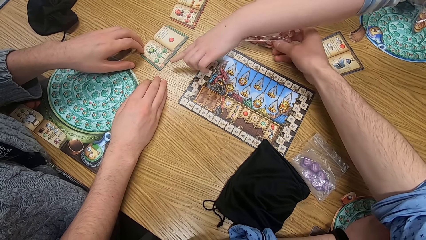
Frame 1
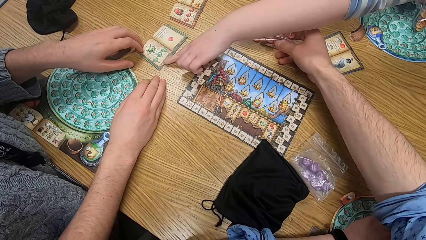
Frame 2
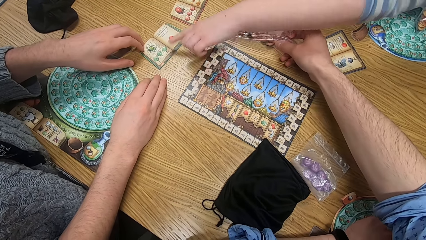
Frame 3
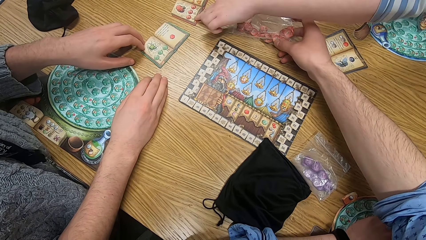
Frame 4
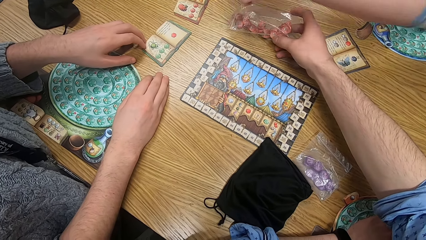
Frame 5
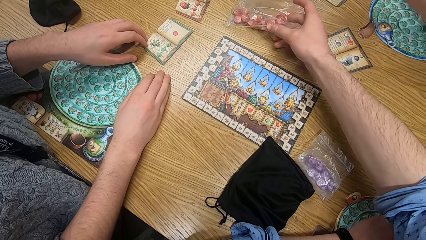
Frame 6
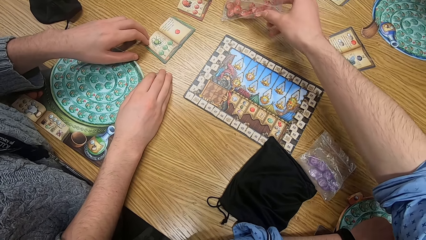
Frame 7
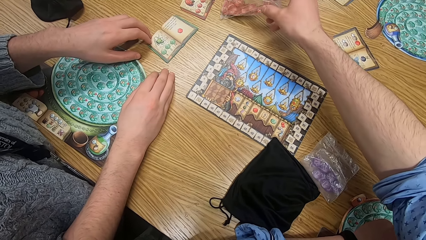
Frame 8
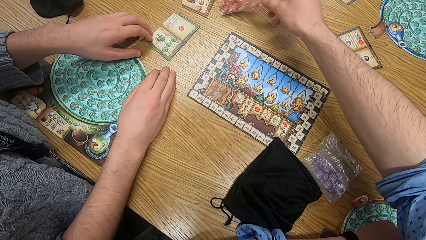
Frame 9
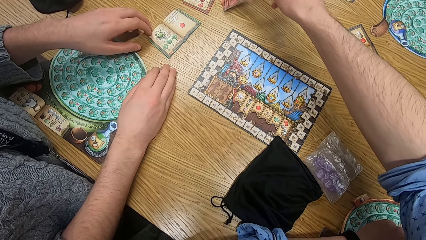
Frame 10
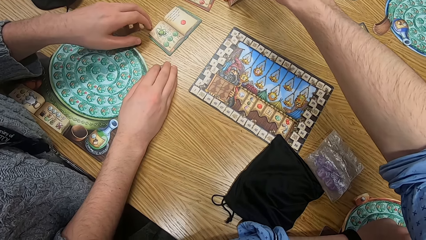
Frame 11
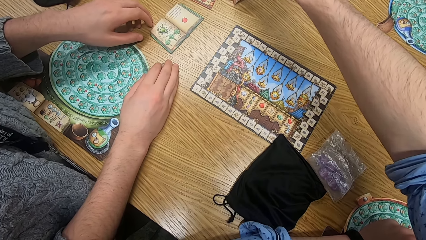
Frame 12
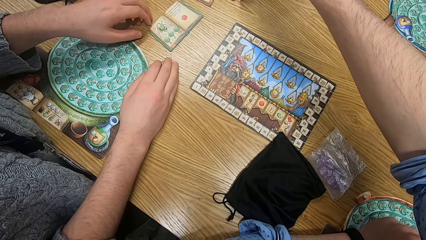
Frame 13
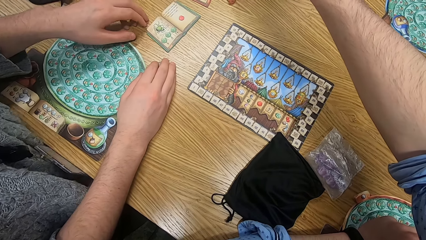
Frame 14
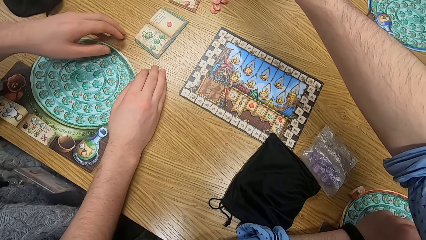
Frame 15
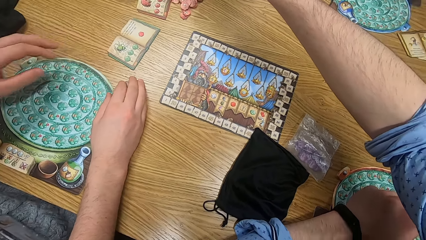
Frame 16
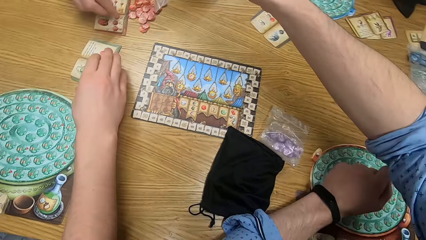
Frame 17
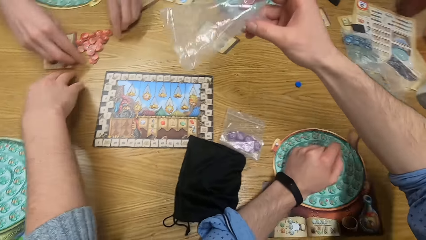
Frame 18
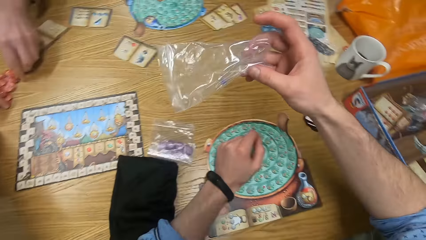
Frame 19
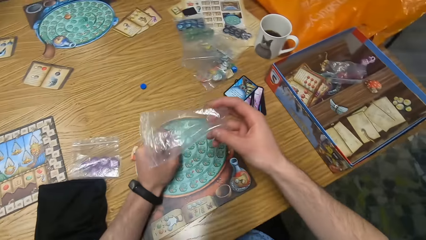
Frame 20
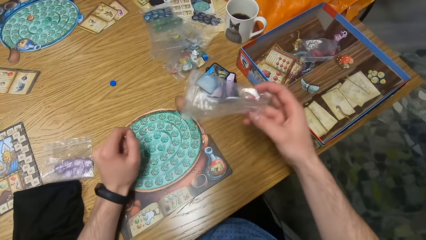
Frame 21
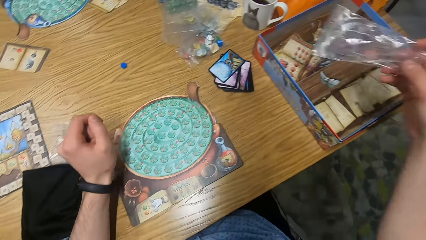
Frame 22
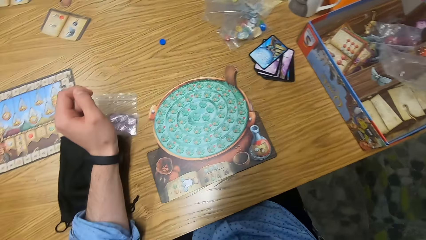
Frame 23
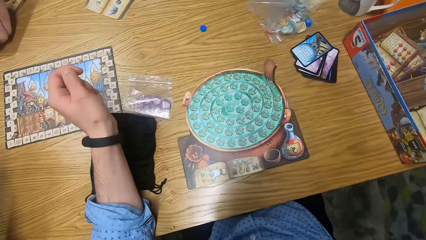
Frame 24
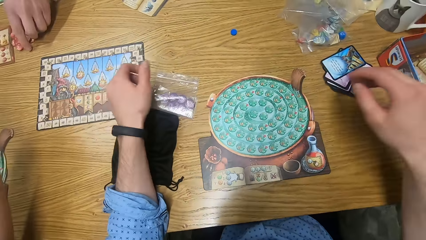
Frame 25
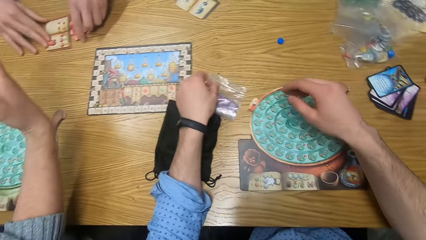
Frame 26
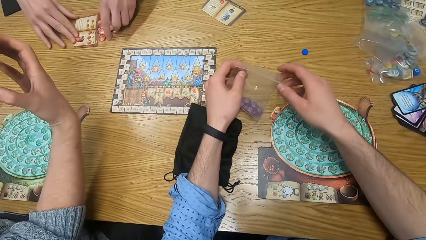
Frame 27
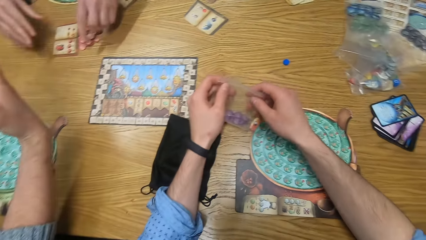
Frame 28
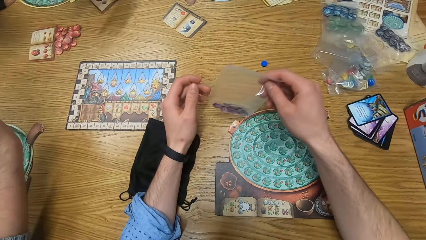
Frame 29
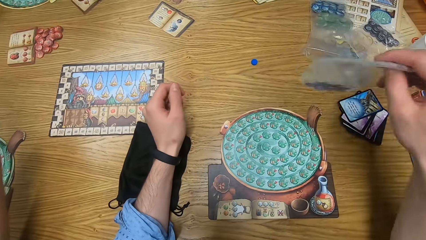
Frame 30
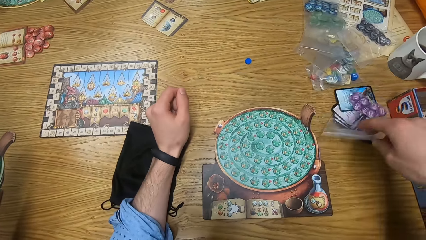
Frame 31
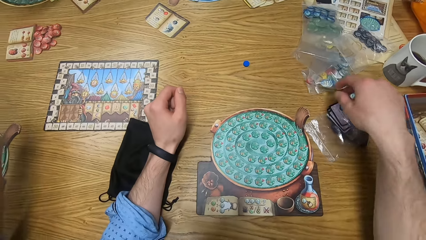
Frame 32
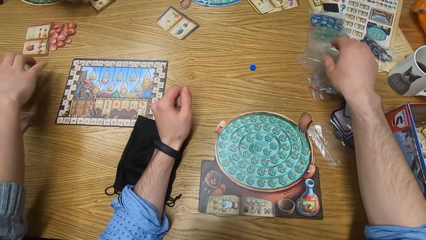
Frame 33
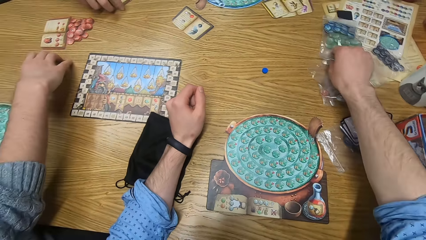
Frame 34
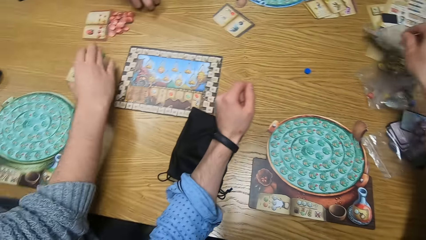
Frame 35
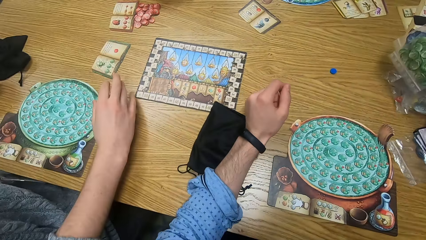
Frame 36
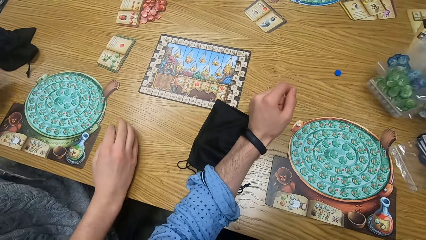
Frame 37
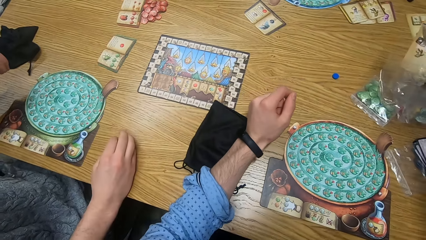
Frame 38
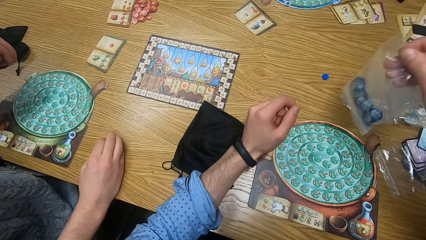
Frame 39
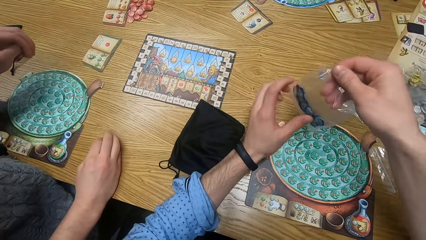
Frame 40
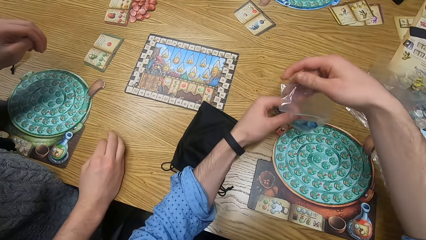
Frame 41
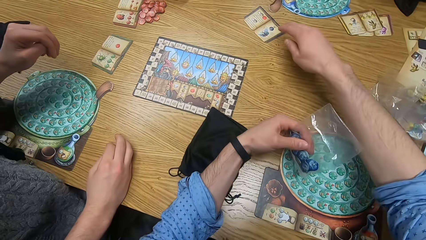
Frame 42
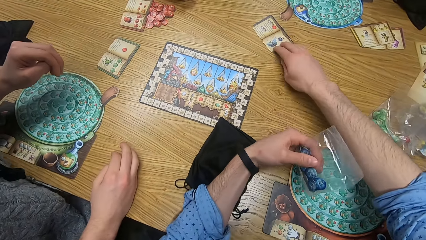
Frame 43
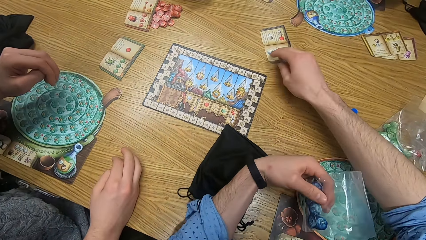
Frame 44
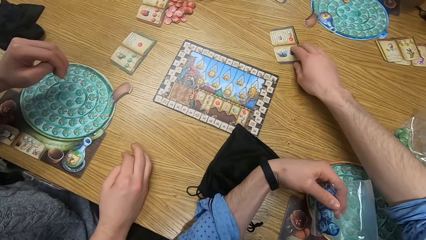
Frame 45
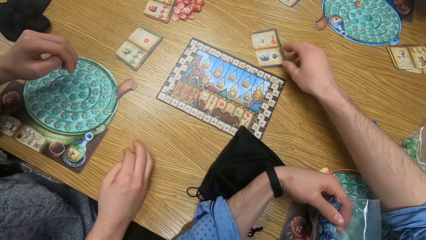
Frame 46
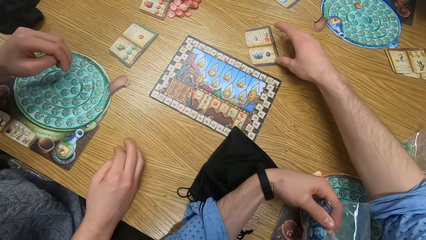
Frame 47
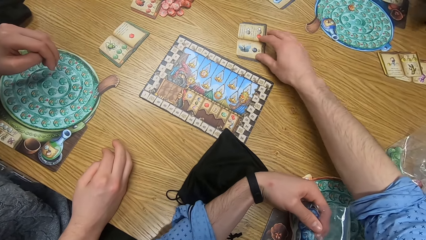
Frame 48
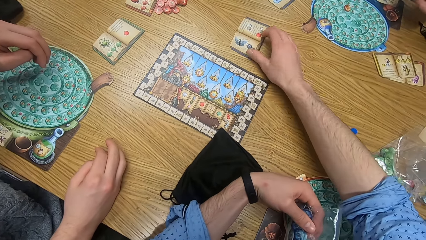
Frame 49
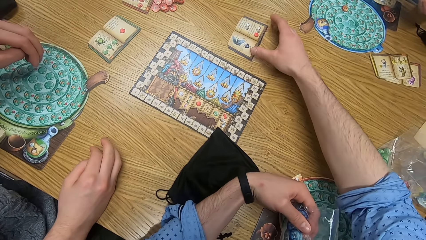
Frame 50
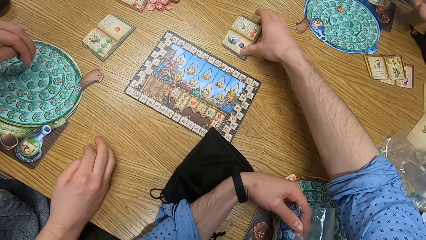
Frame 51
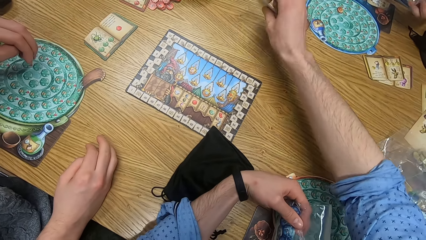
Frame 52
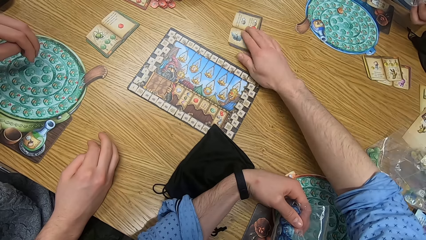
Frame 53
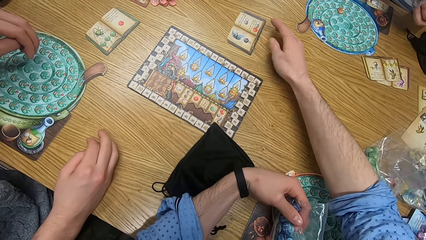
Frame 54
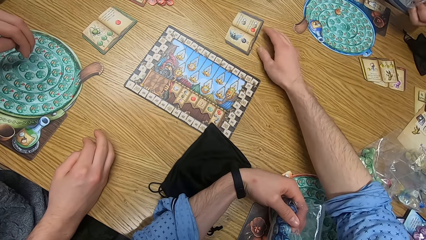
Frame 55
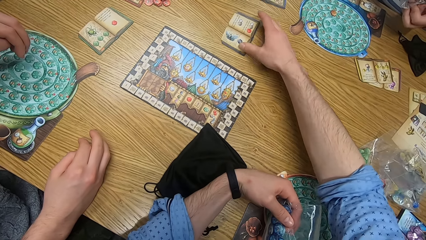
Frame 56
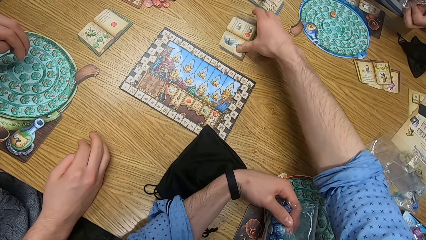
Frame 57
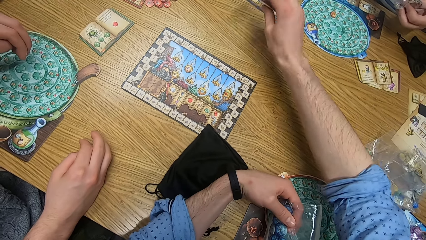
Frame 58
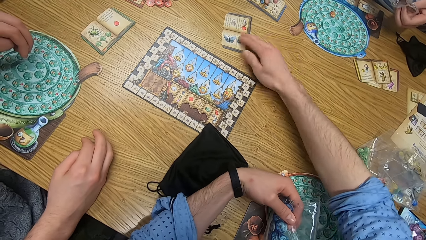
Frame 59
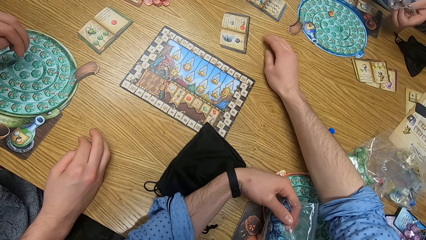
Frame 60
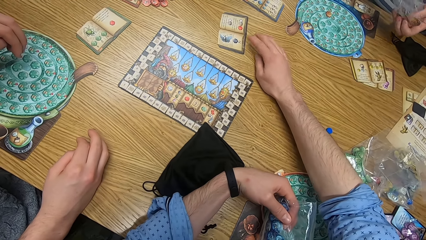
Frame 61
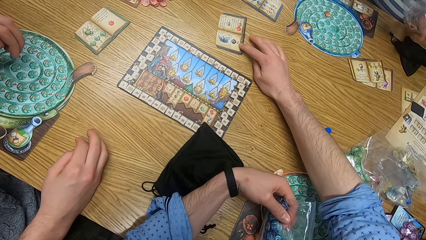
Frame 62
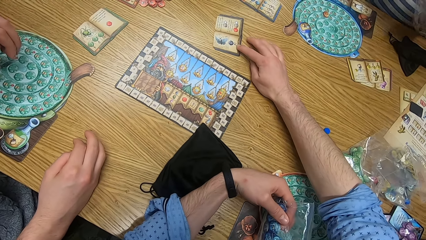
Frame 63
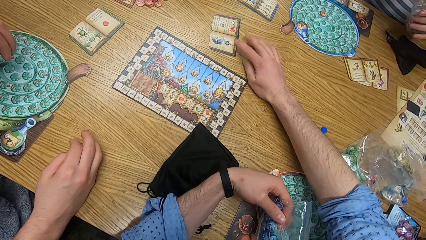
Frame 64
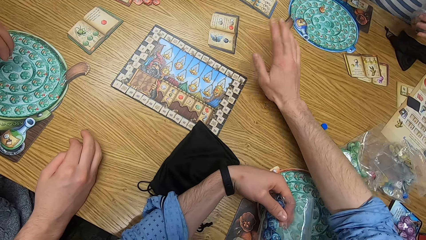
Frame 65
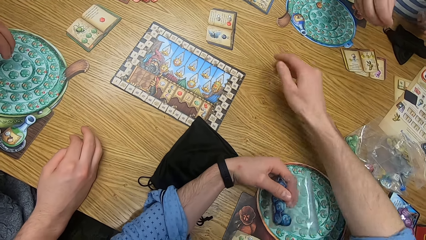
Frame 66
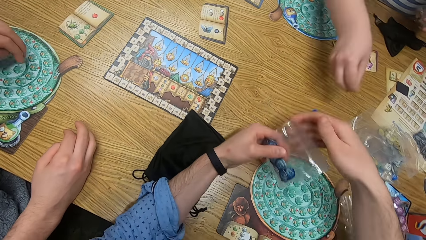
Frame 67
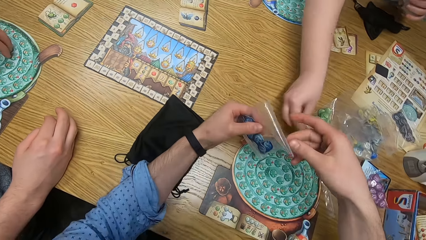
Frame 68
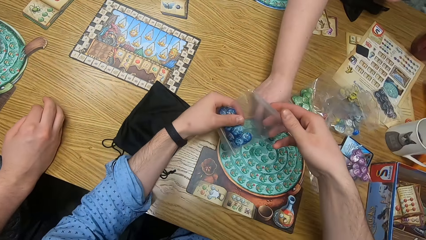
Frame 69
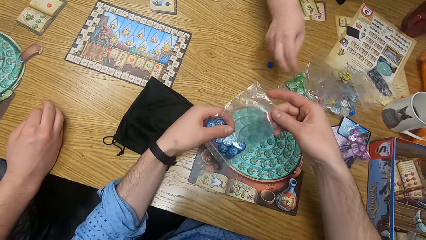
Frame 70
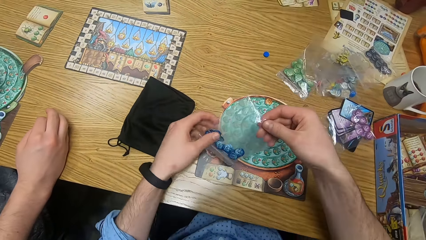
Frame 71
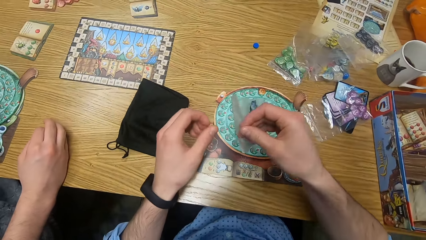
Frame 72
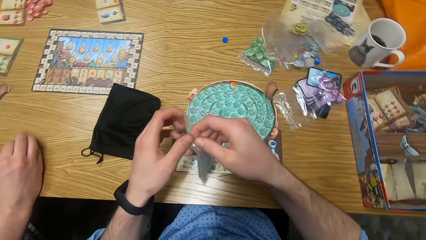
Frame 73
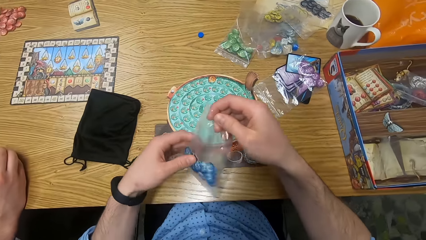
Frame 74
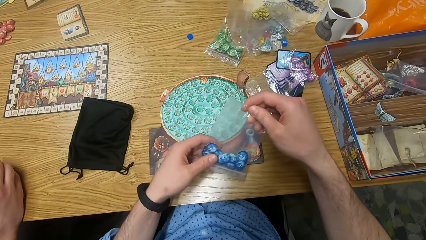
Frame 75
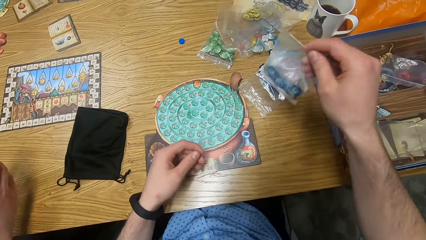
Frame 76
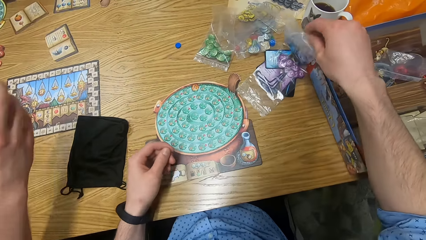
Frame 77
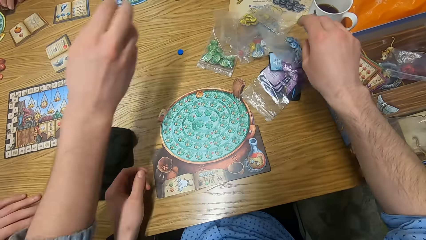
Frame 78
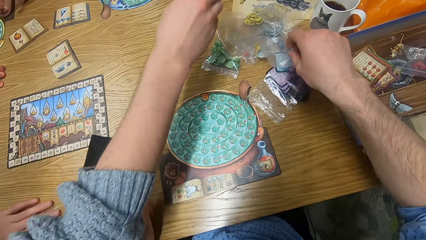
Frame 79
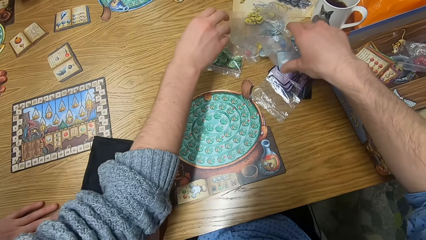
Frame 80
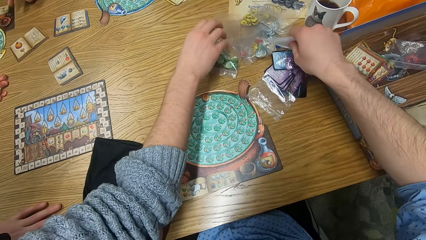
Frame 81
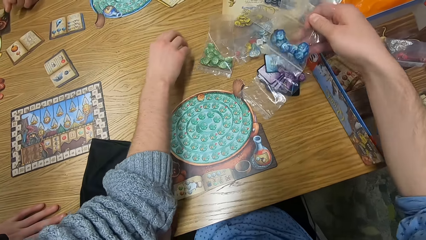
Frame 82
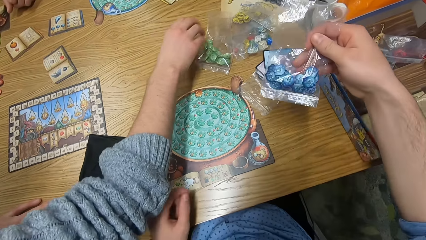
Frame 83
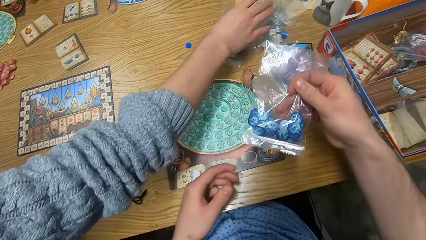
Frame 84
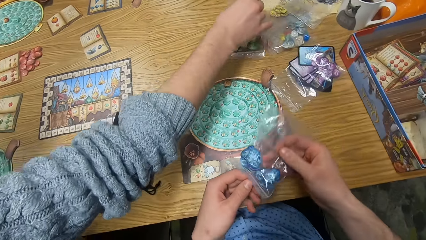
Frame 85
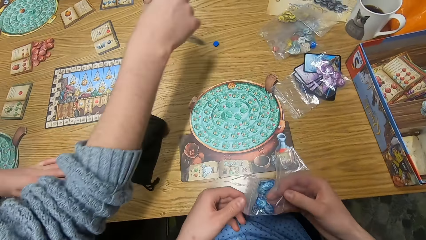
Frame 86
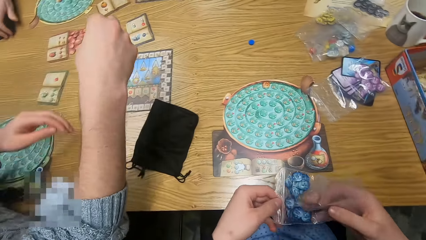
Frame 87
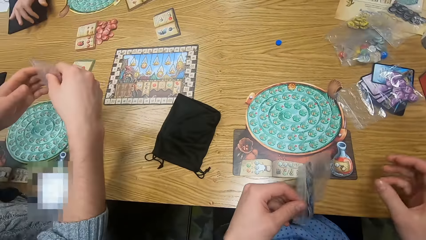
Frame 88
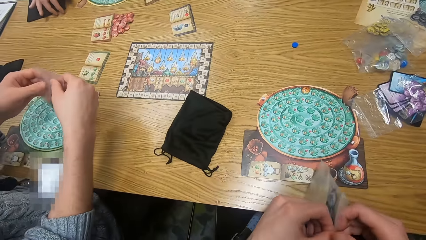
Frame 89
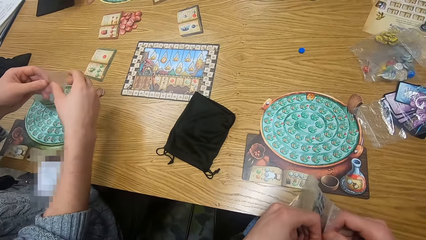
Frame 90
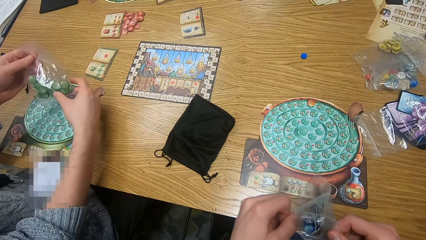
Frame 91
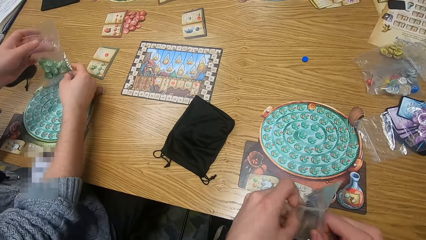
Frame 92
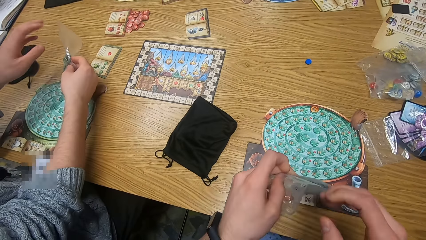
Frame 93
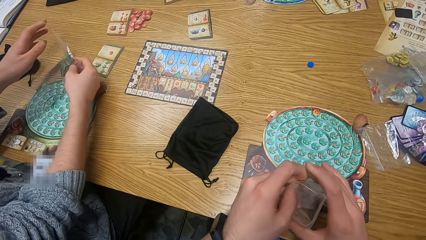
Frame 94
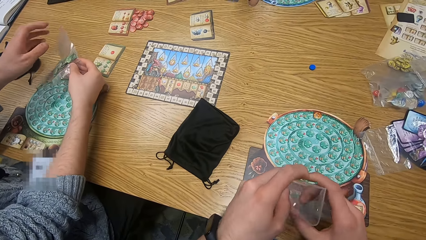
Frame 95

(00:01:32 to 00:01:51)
A woman touches the green book on the table with her left finger and touches the red book on the table with her left finger. The camera wearer pours the red tokens on the table with the grip seal bag with his right hand. He puts the dice on the table. A man touches the red tokens on the table with both hands. The camera wearer drops the grip seal bag on the board game box with his right hand. He picks up the grip seal bag with purple tokens from the table with his left hand. The man removes both hands from the red tokens on the table. The camera wearer passes the grip seal bag to his right hand and drops the grip seal bag with purple tokens on the table with his right hand. Another man moves the green book on the table with his right hand. The camera wearer picks up the green and blue token grip seal bags from the table with his right hand. He drops the grip seal bag with green tokens on the table with his right hand. He passes the grip seal bag with blue tokens to his left hand. He moves a book on the table with his right hand. The woman holds a grip seal bag with her left hand. The woman places an orange token on the player board with her right hand. The camera wearer holds the grip seal bag with blue tokens in both hands. He drops the grip seal bag with blue tokens on the table with his right hand. He picks up the grip seal bag with blue tokens from the table with his right hand. The other man picks up the grip seal bag with green tokens from the table with his right hand. The camera wearer holds the grip seal bag with blue tokens with both hands. The other man holds the grip seal bag with green tokens with both hands. The camera wearer opens the grip seal bag with blue tokens with both hands.
